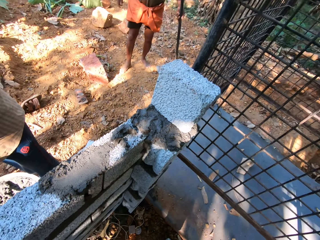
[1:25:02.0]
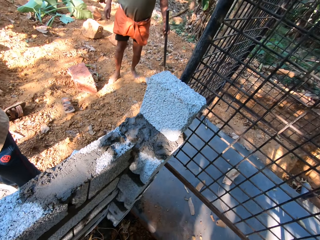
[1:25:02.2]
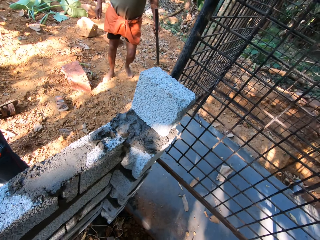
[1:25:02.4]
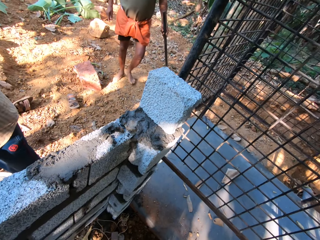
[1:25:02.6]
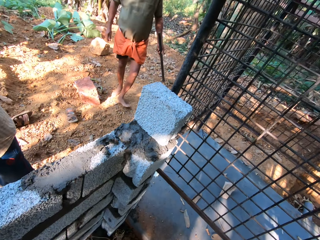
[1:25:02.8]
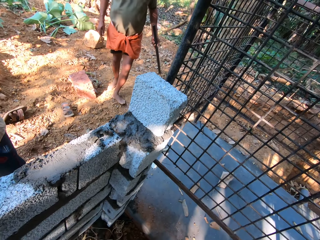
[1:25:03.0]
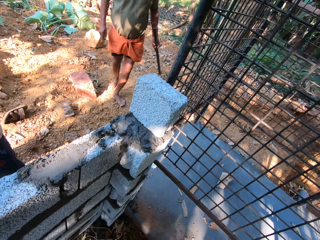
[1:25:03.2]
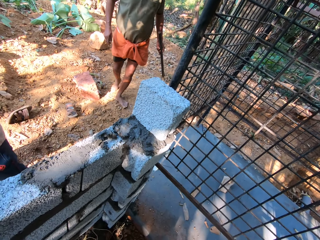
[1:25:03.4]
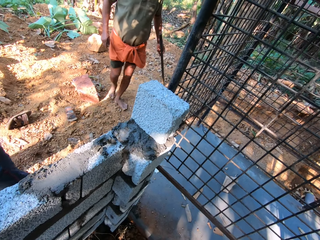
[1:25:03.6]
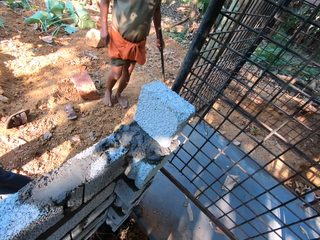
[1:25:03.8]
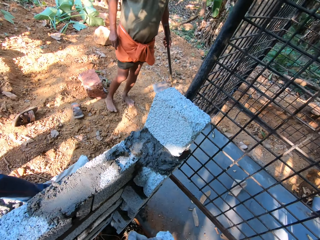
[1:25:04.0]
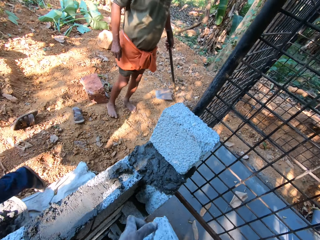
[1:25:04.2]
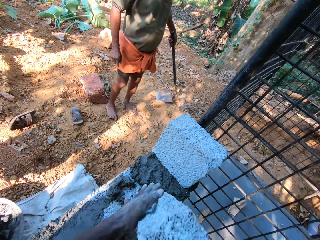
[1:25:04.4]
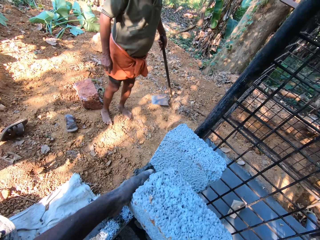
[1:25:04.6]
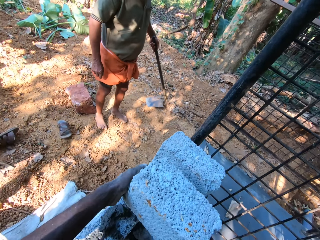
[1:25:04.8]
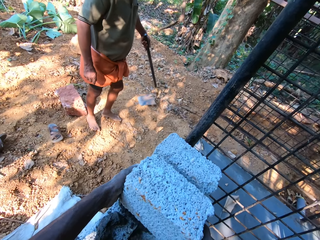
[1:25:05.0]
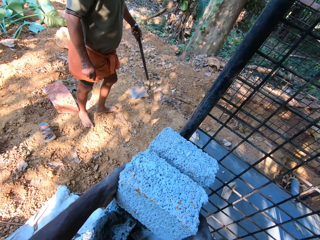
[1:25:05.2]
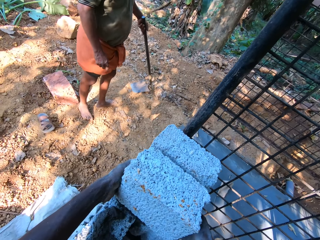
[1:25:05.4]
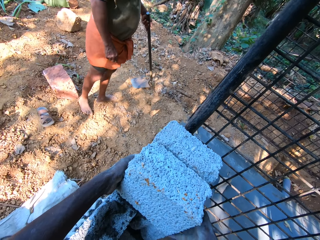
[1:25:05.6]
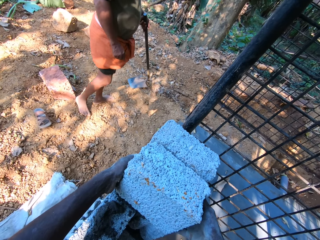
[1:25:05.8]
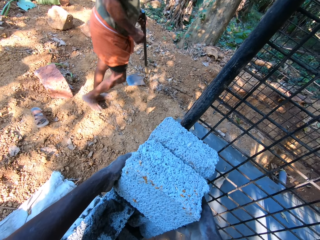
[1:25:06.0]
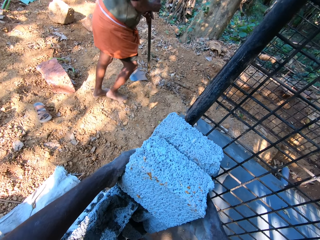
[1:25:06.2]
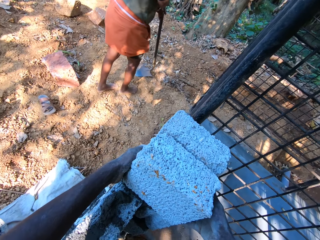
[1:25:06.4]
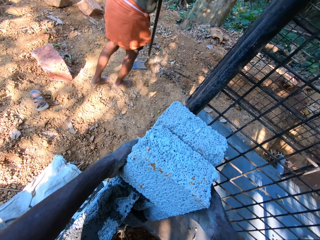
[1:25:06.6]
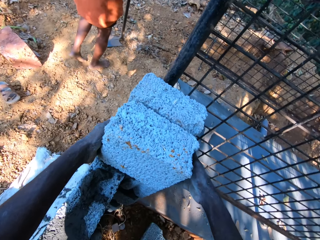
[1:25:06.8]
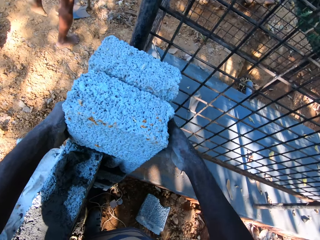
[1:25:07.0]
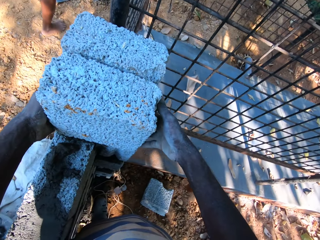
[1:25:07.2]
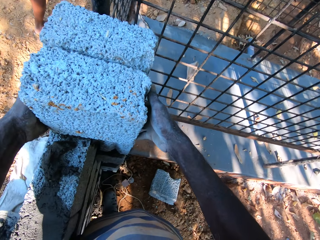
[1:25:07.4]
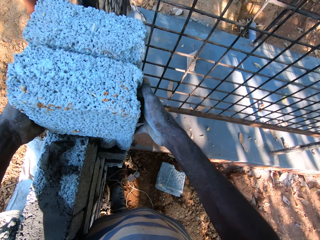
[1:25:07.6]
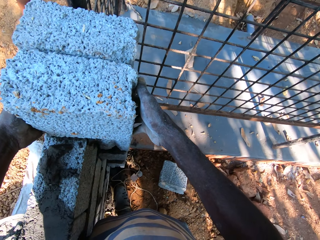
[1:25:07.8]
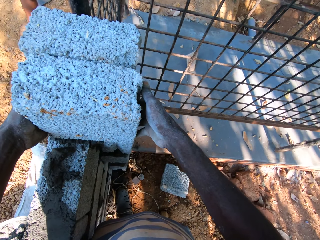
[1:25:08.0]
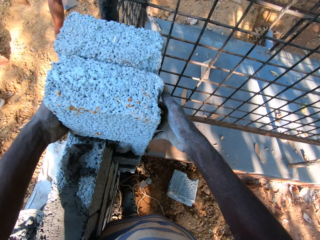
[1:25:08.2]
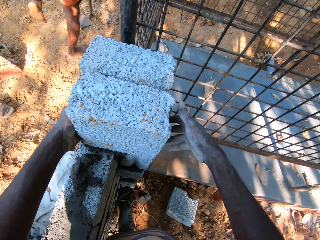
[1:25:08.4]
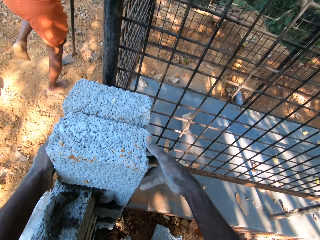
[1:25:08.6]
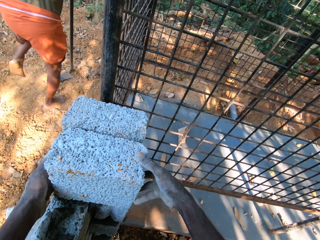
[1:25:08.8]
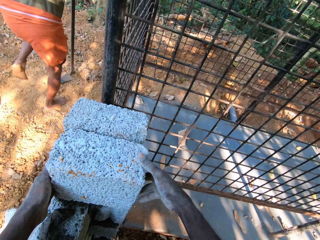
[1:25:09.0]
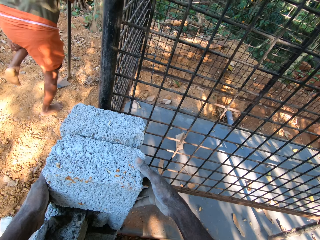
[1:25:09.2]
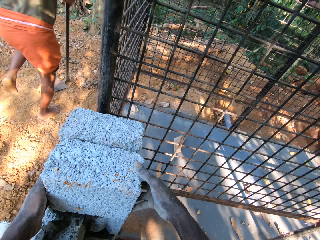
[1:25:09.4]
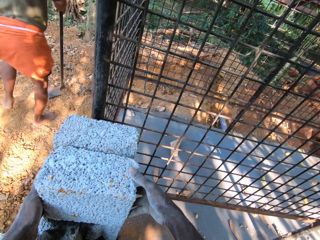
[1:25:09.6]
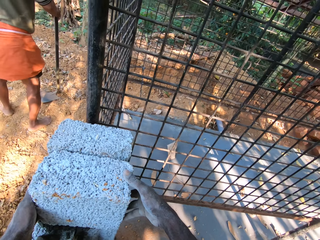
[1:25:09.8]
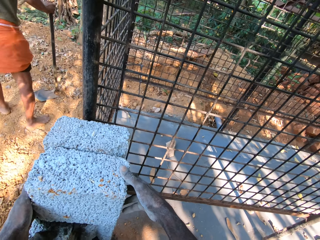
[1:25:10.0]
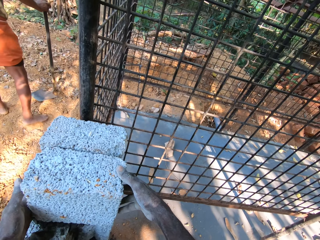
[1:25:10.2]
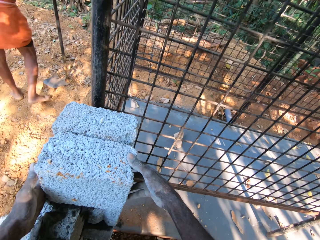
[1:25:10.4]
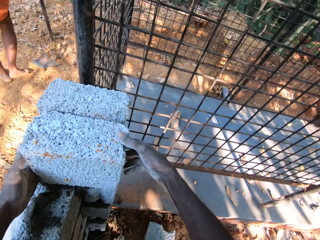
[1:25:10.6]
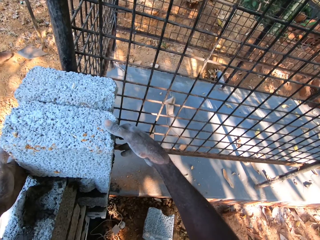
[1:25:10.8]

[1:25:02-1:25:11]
The camera wearer places the brick in his hands on the brick bed. He adjusts the brick on the brick bed with both hands. A man scratches his left leg with his left hand.

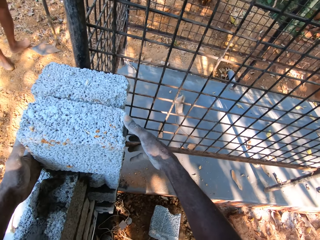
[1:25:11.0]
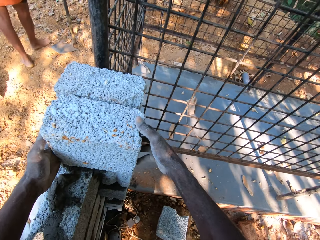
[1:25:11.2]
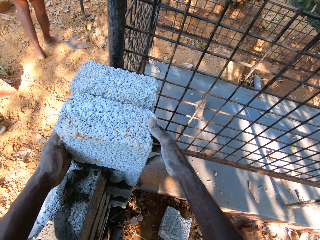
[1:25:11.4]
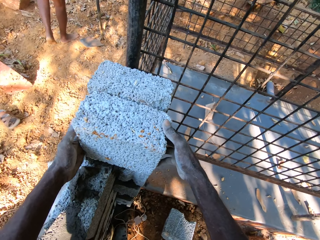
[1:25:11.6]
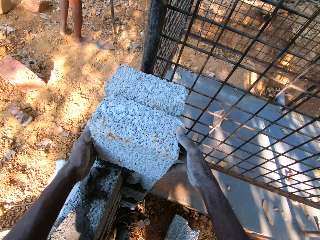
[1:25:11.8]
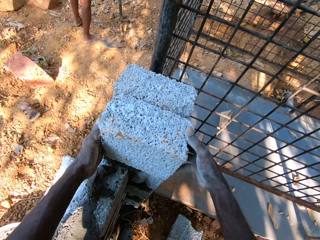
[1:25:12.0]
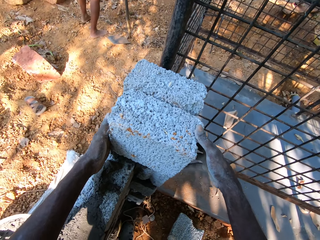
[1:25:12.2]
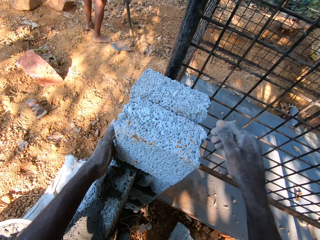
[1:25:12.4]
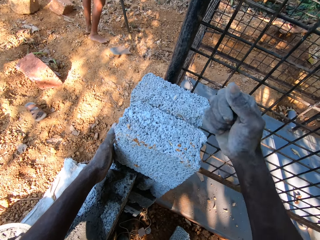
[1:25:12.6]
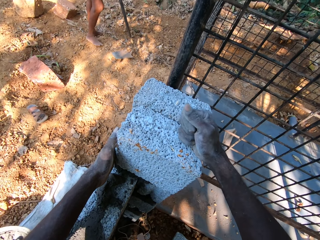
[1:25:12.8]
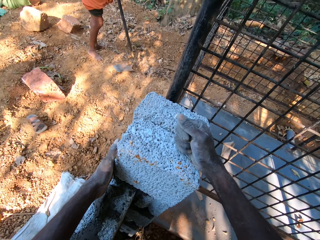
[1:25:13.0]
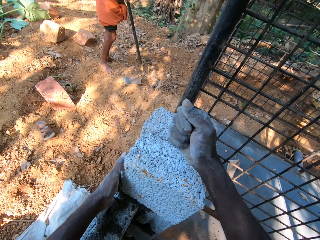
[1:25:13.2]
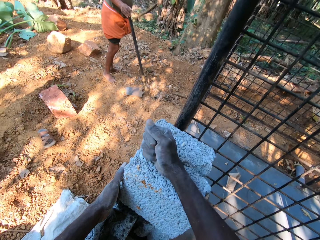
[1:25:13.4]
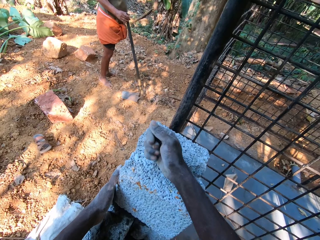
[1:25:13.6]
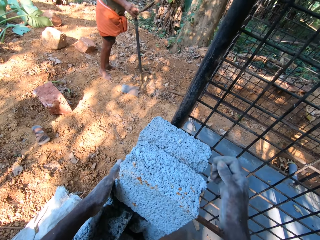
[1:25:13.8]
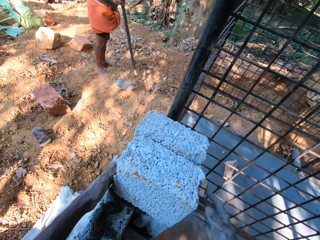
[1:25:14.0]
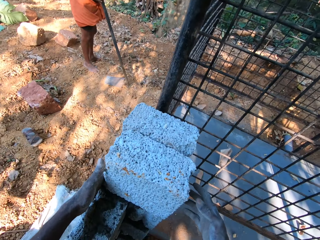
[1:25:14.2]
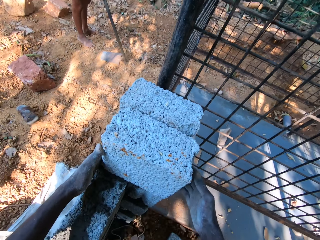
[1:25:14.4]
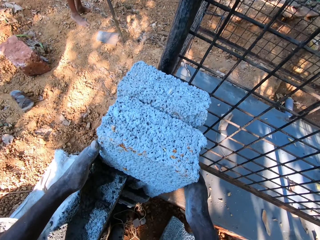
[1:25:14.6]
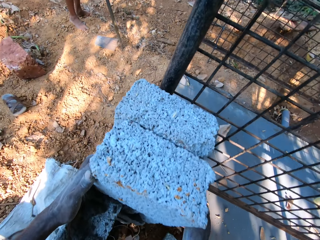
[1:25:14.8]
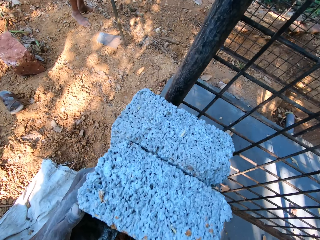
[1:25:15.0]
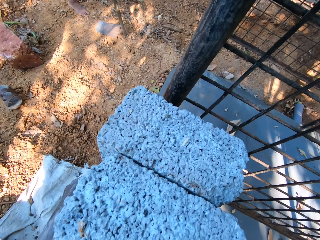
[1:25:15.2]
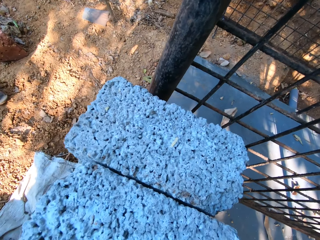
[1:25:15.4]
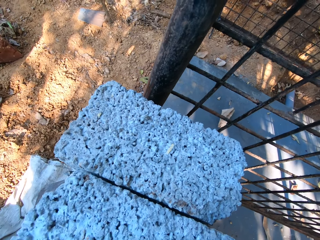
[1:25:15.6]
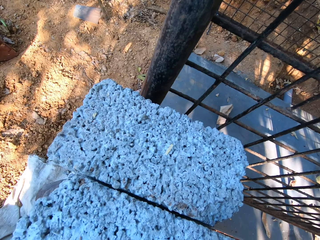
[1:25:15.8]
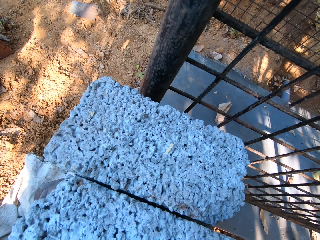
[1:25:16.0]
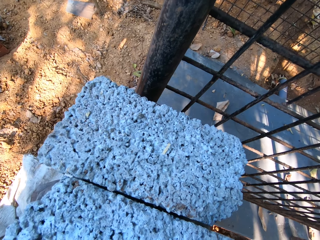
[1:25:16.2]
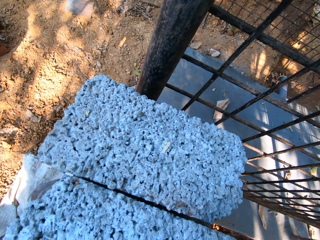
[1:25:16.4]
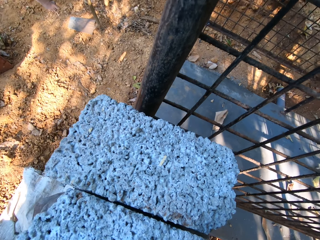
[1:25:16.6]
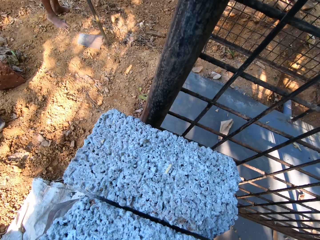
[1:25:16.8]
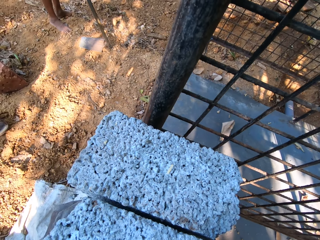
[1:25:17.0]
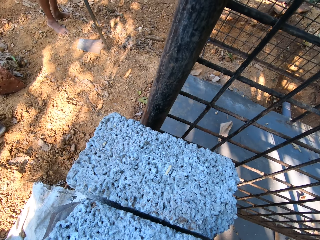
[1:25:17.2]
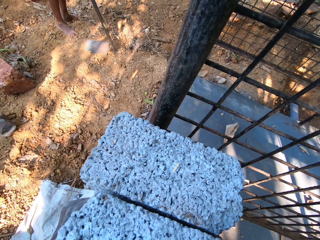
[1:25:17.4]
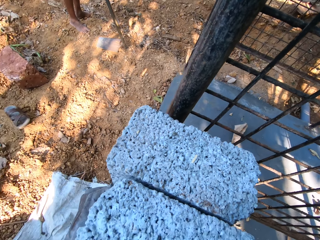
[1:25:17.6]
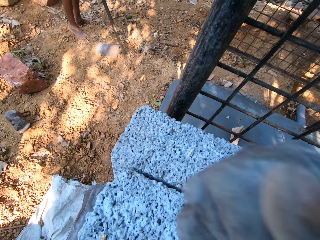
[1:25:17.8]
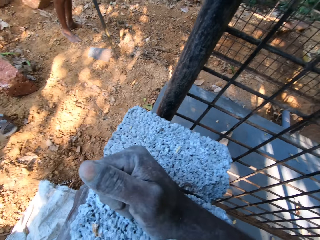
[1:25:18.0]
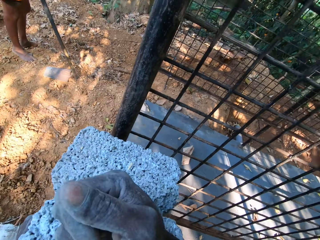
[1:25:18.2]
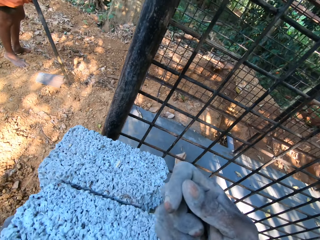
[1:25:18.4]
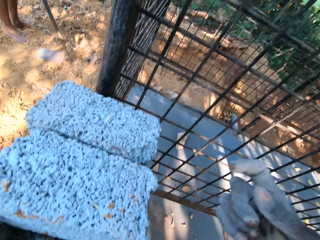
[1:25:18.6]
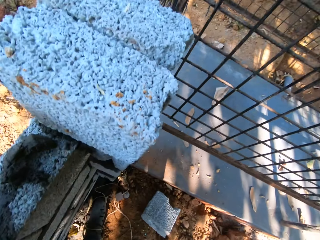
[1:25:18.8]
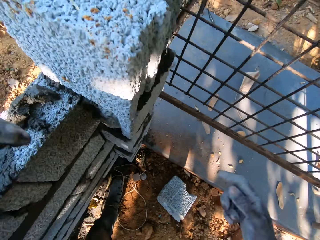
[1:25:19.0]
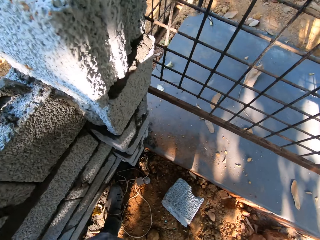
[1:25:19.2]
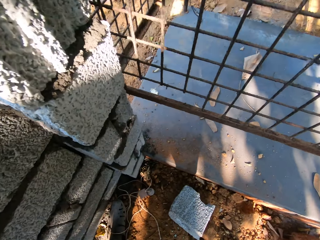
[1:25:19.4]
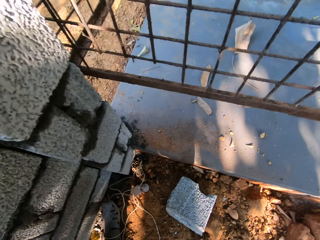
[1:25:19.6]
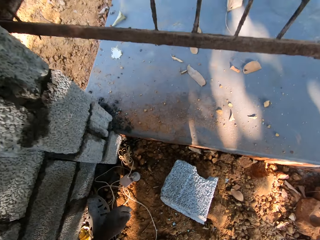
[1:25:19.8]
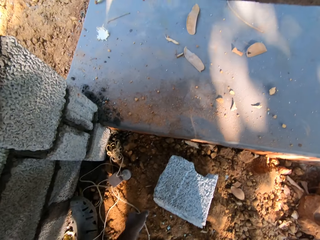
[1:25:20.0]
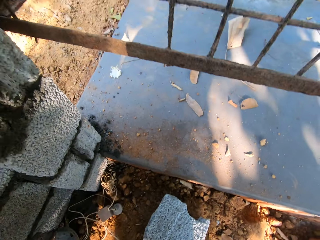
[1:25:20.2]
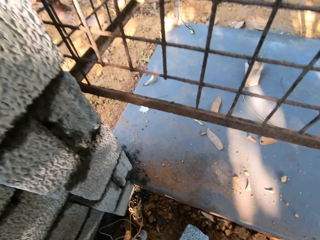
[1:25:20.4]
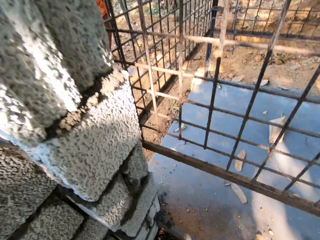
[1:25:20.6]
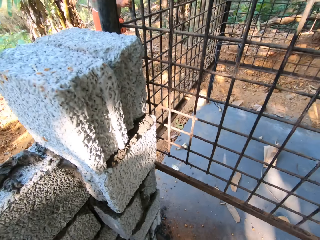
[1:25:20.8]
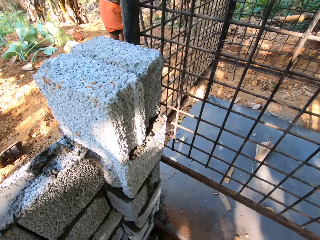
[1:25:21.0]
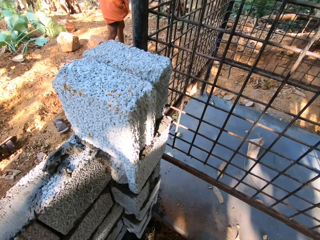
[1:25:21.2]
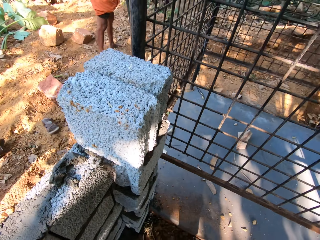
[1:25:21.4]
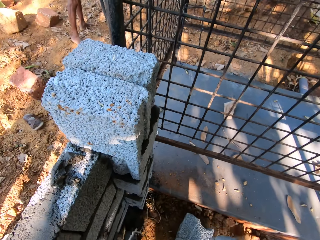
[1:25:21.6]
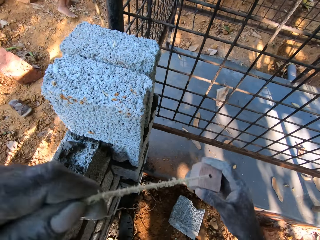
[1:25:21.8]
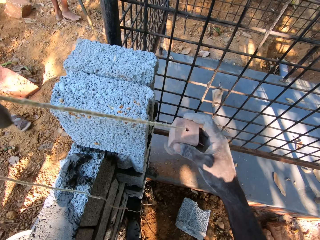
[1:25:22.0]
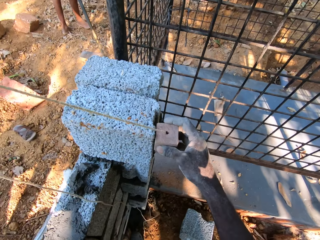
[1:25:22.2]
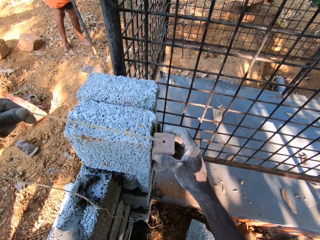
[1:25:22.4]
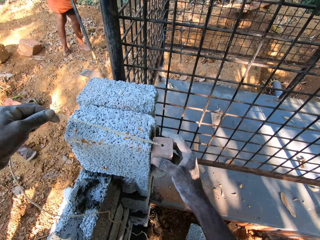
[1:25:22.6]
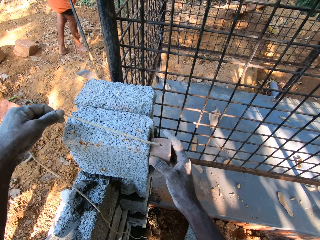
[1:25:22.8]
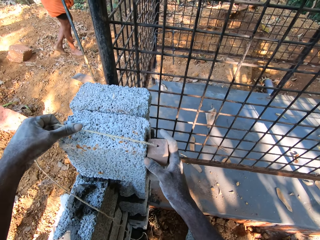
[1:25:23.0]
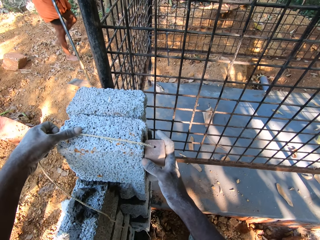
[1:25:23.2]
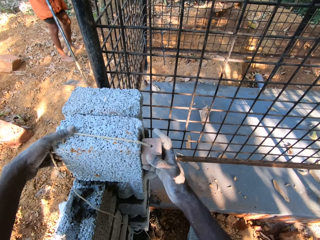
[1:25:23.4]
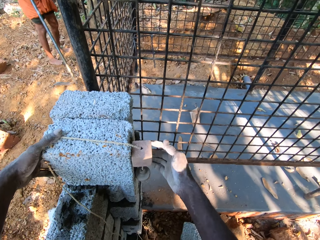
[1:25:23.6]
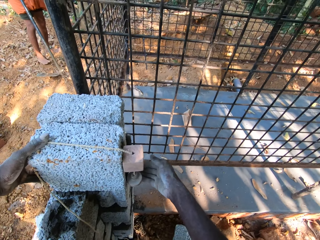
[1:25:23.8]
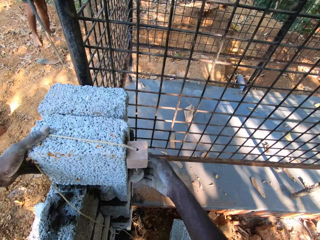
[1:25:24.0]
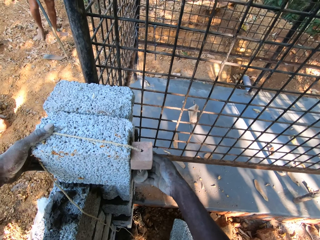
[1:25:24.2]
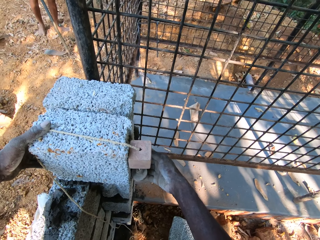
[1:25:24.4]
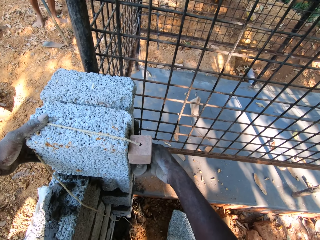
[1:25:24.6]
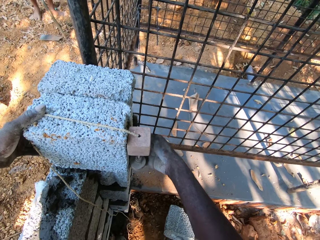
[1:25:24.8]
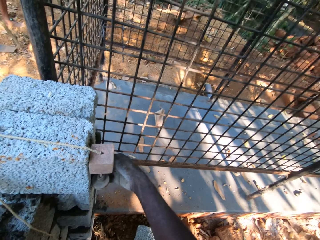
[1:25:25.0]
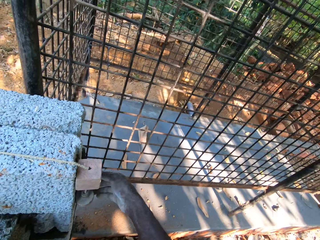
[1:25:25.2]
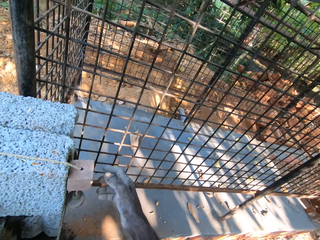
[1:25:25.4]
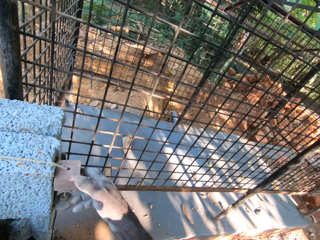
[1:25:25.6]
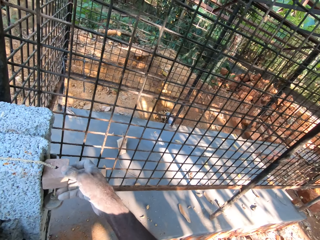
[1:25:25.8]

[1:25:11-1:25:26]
The camera wearer hits the brick on the brick bed with his right hand. He converses with a man and another man. He adjusts the brick on the brick bed with both hands. He hits the brick on the brick bed with his right hand. He picks the plumb bob from the ground with his hands. He places the plumb bob in his hands on the brick on the brick bed. The other man drags the hoe in his hand on the ground. The camera wearer adjusts the brick on the brick bed with his right hand.
